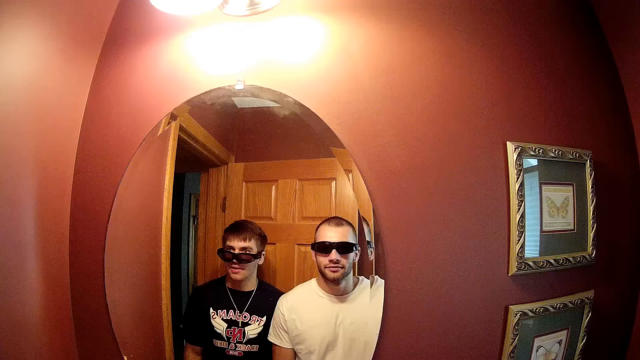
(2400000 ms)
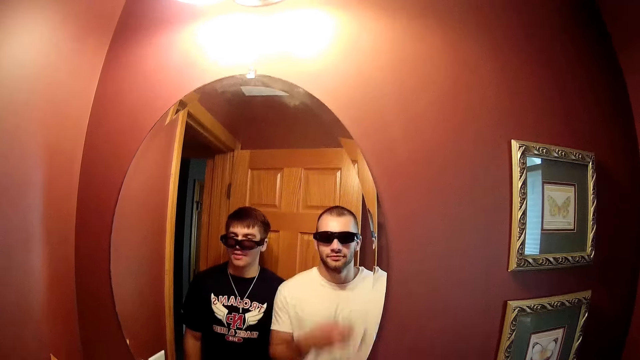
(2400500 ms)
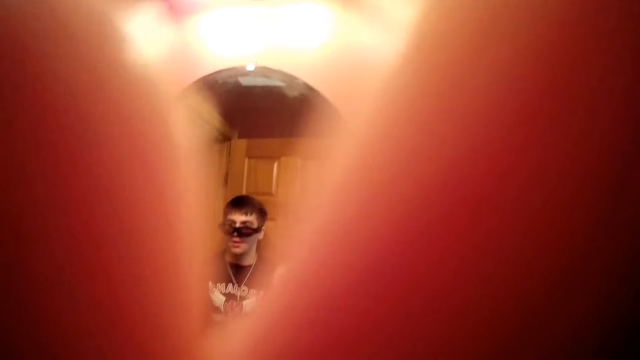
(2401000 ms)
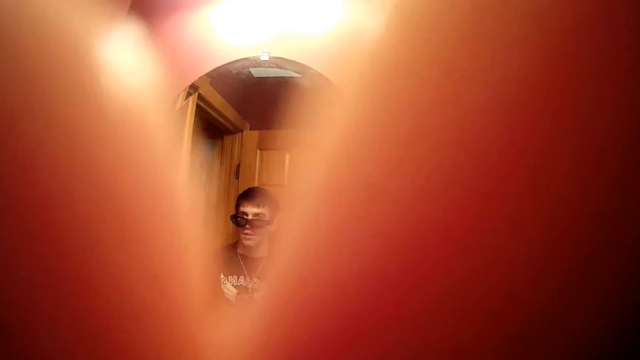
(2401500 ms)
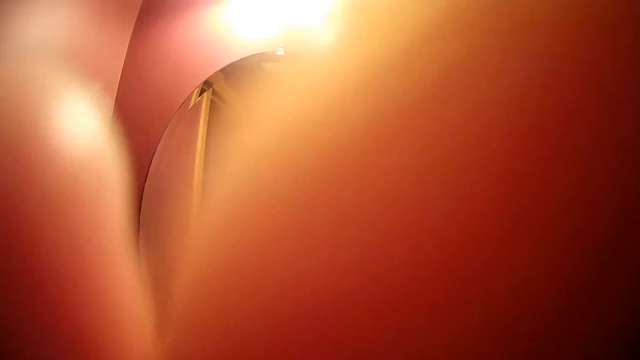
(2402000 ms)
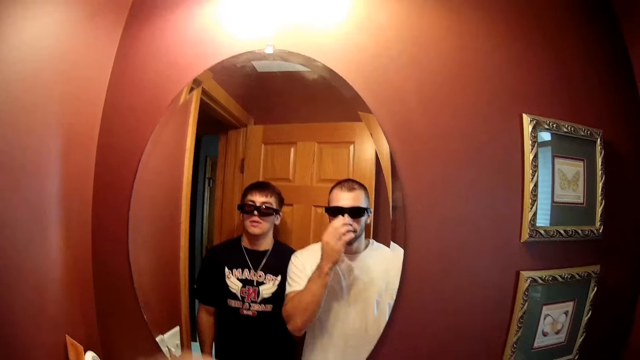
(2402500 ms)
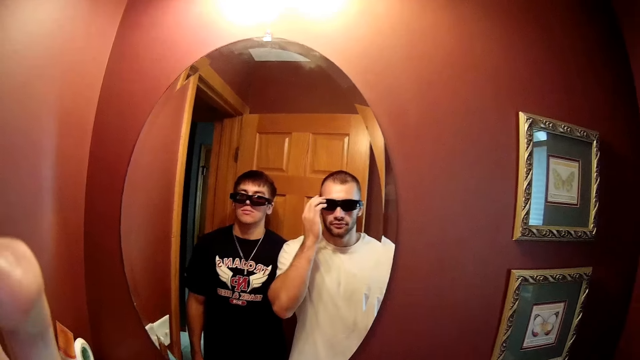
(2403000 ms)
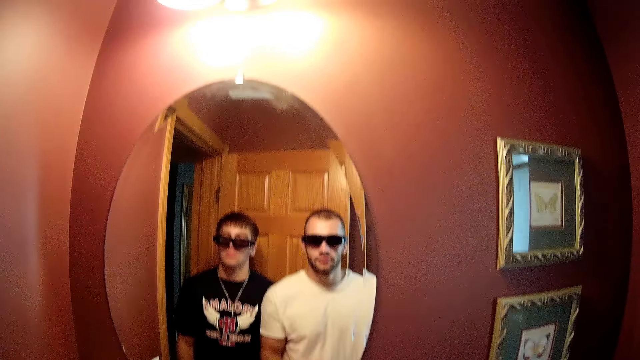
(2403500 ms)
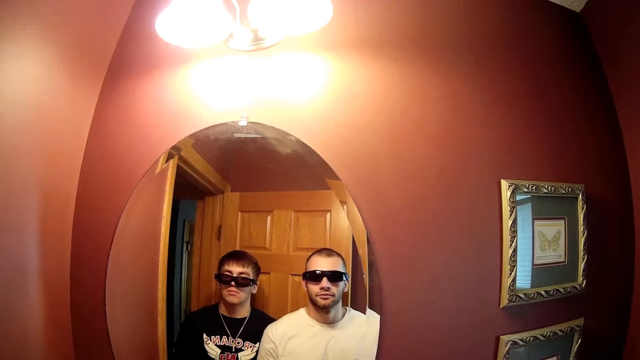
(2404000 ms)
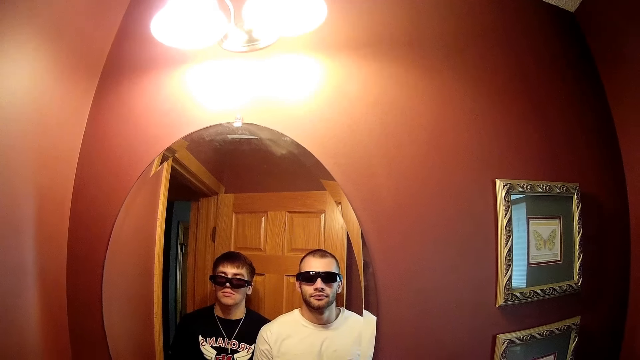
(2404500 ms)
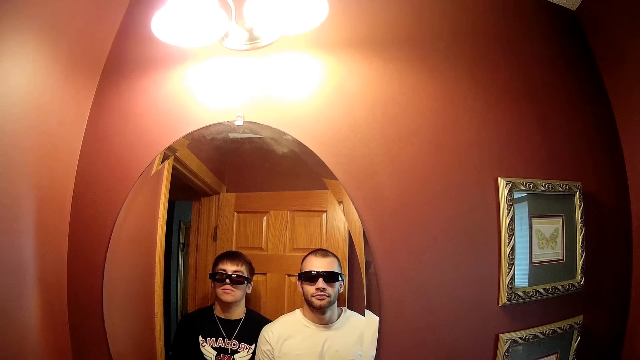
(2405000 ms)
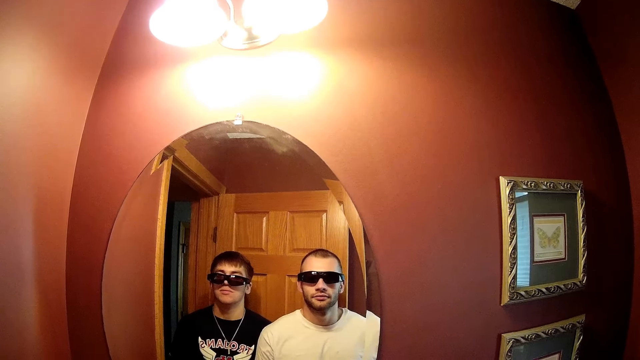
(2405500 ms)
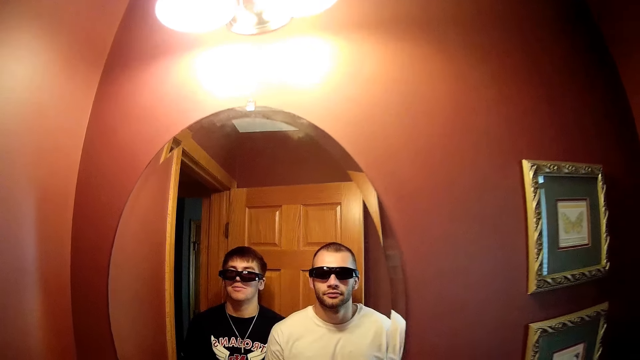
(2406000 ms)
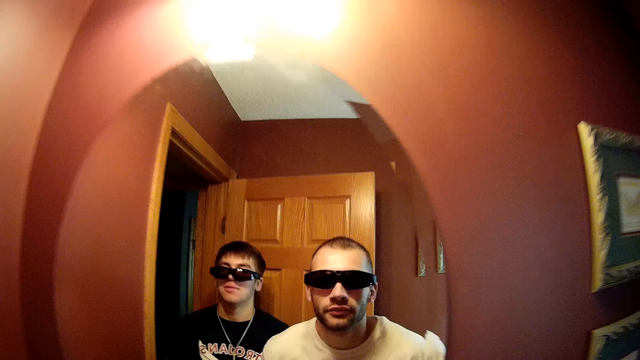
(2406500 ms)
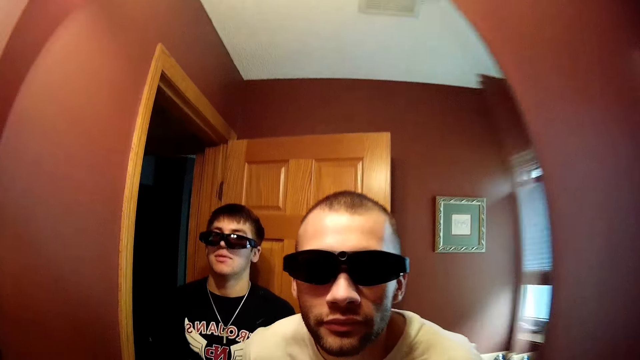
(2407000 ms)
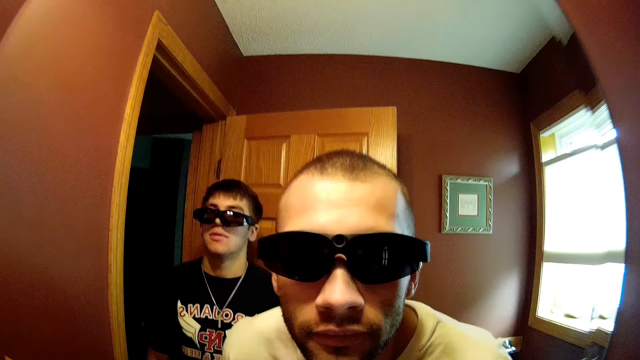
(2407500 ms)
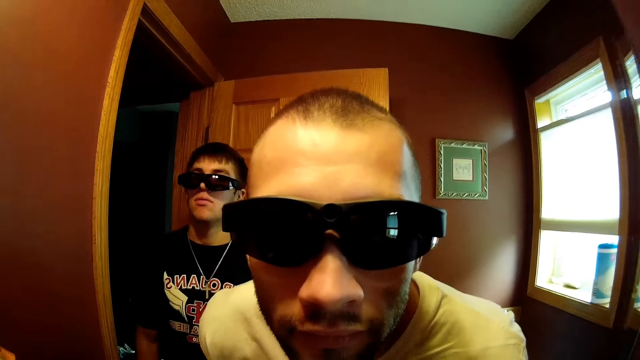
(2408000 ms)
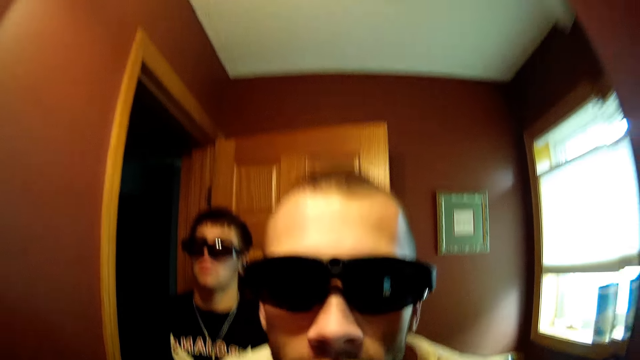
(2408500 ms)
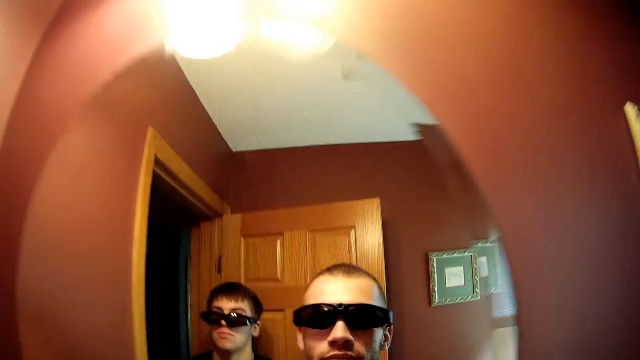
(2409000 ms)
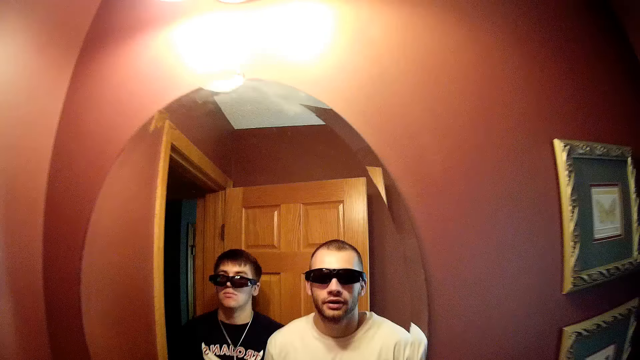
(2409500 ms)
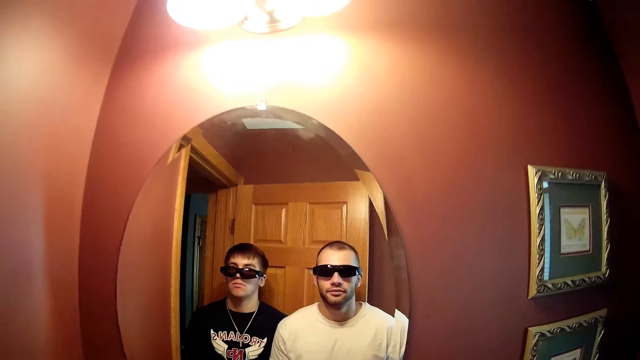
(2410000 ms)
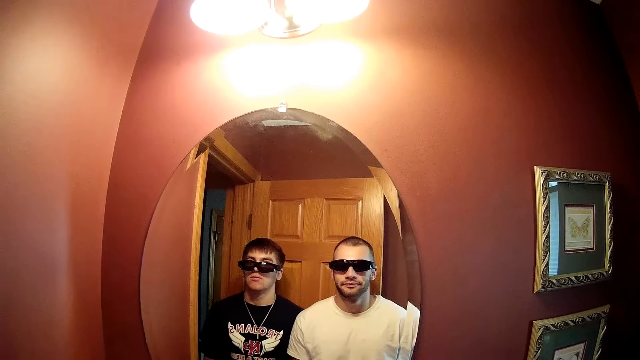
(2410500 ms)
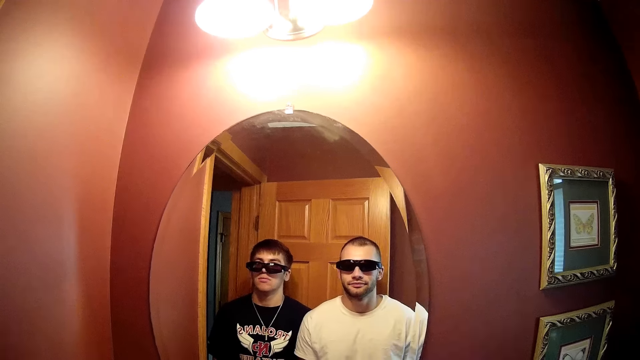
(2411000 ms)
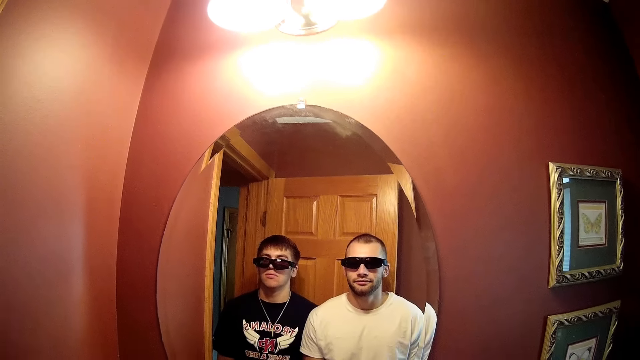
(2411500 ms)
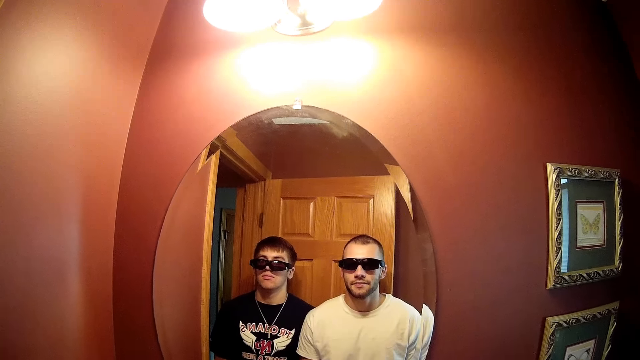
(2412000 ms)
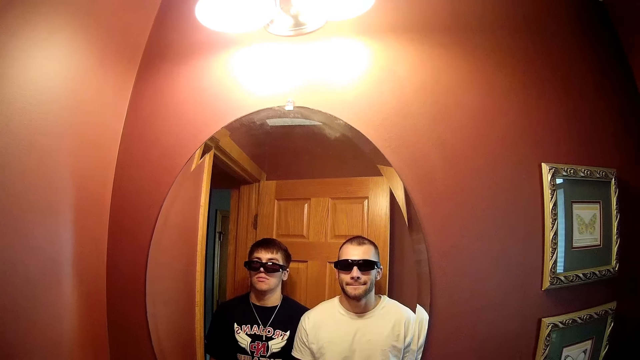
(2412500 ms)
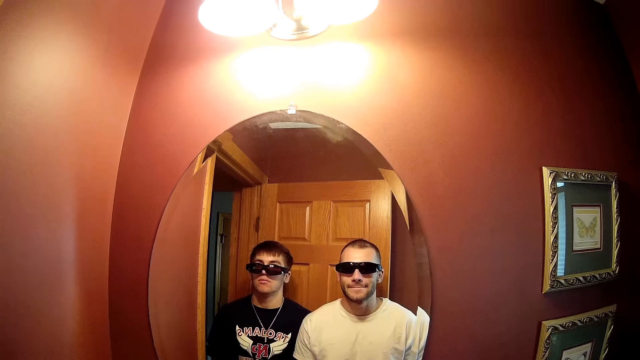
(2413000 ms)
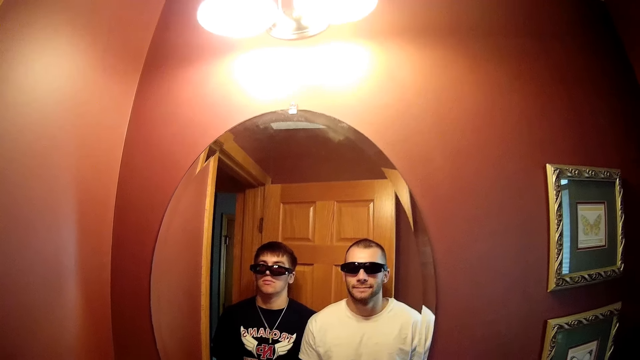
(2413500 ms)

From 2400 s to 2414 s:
The camera wearer touches the camera. He adjusts the camera on the head. He looks at himself in the mirror. He dialogues with a person.

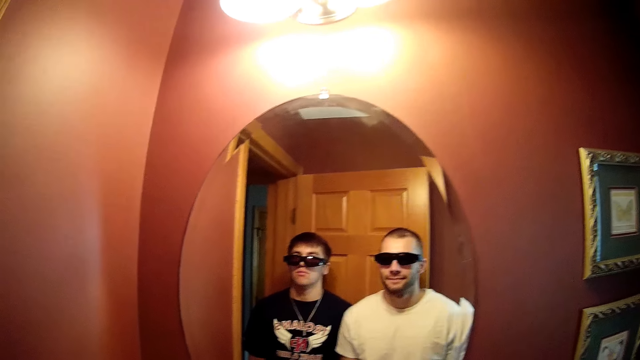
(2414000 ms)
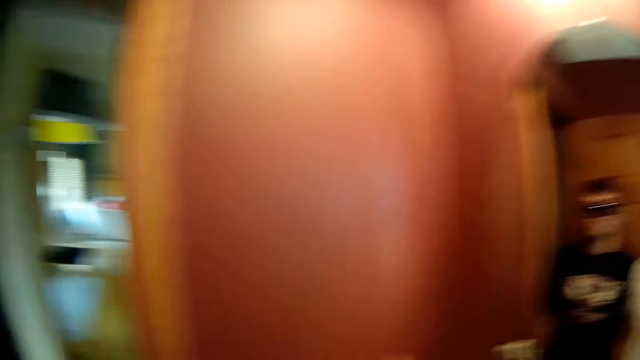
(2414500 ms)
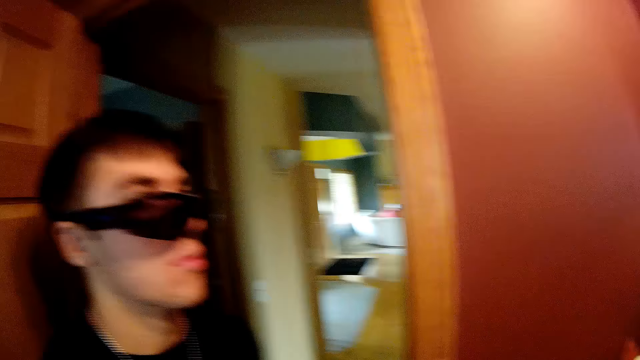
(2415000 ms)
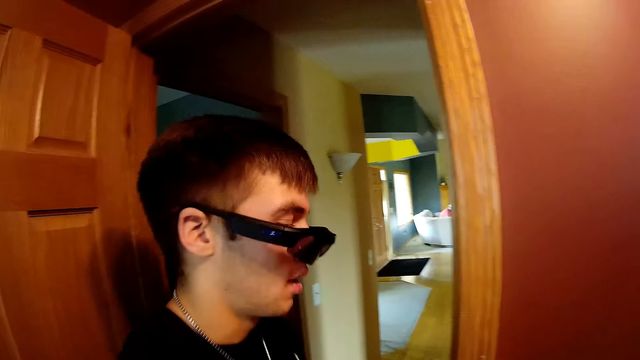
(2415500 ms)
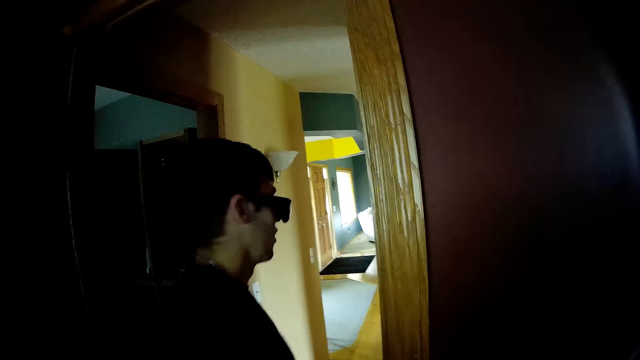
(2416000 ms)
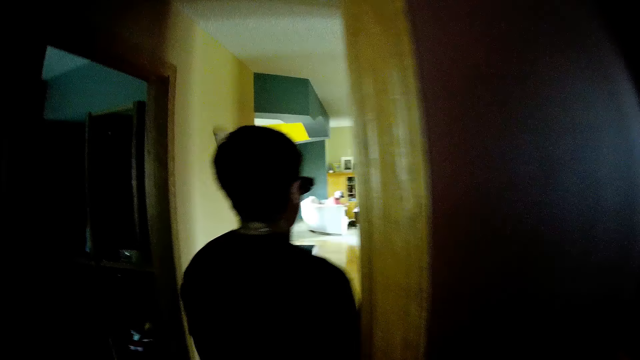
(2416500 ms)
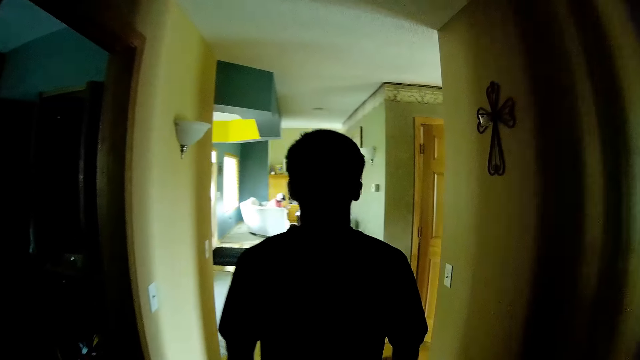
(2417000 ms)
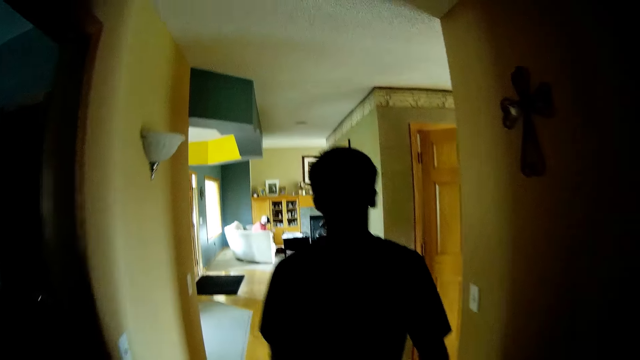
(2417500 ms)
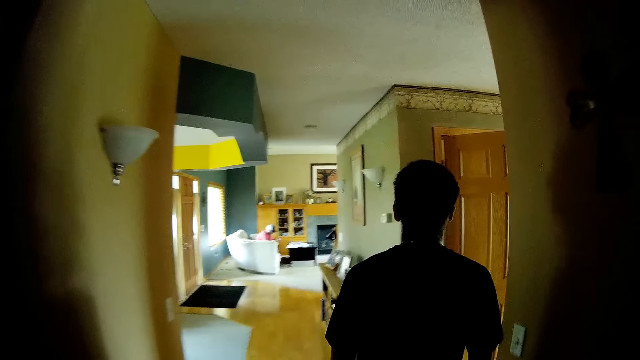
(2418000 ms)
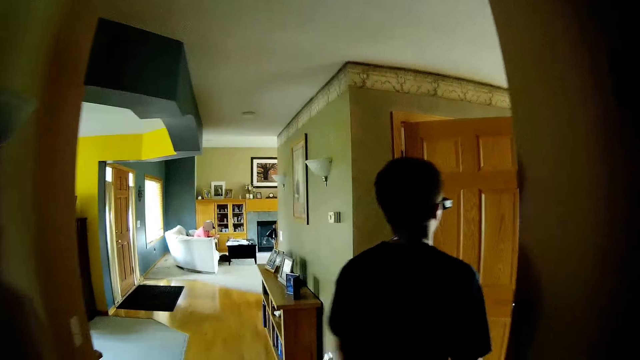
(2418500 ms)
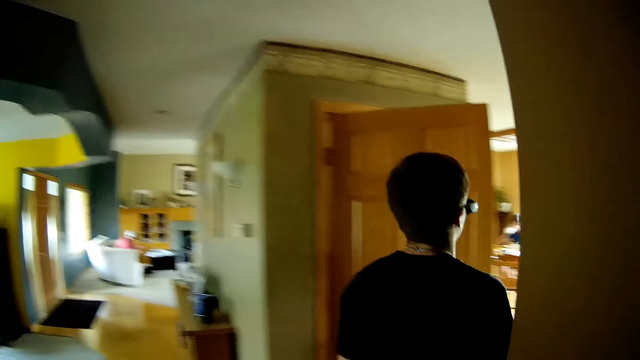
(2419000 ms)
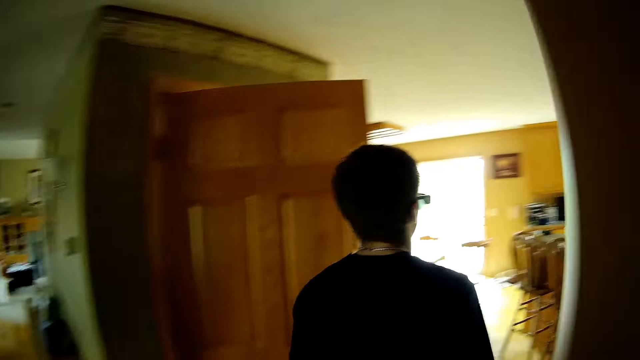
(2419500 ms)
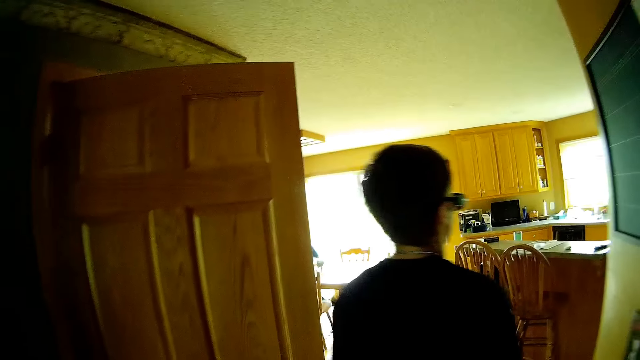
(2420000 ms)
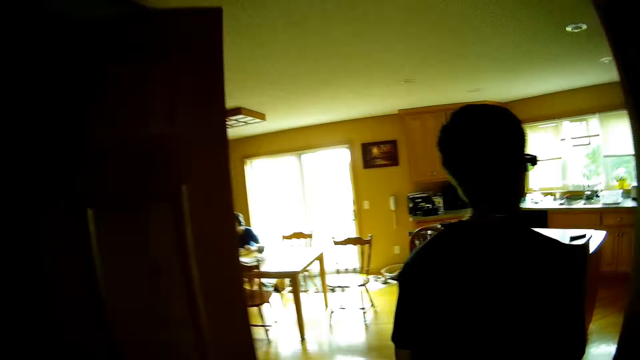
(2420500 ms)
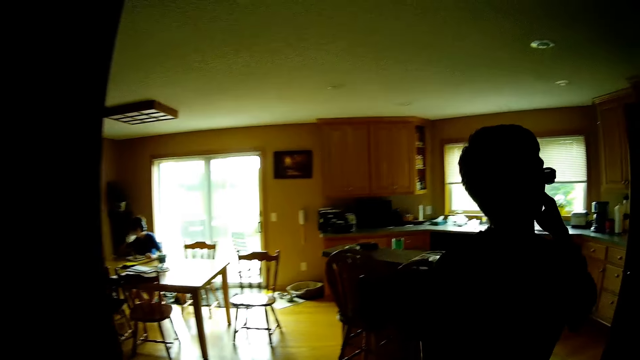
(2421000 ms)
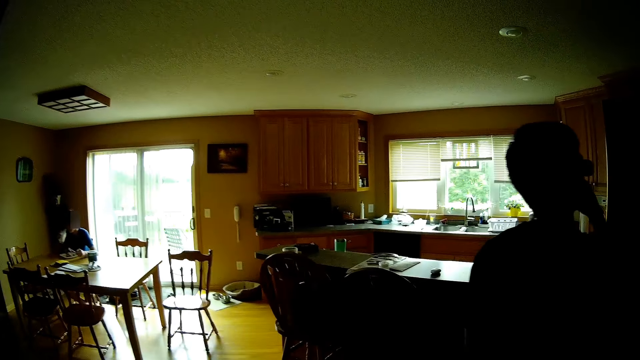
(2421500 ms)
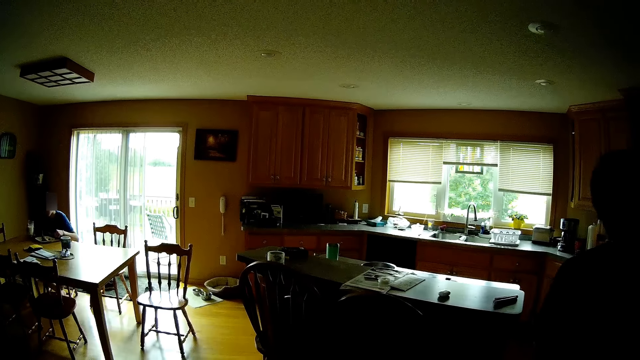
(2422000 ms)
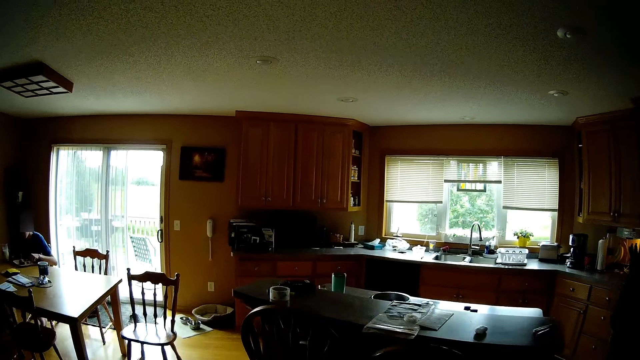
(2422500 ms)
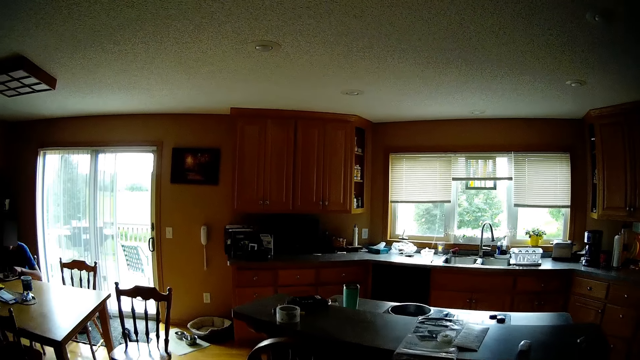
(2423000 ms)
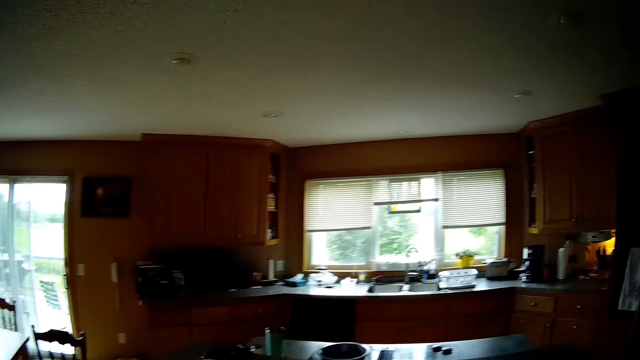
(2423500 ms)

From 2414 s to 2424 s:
The camera wearer talks to a man in the house. They walk around the house.
